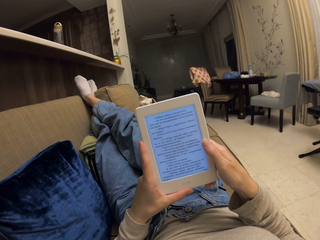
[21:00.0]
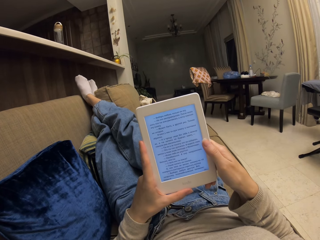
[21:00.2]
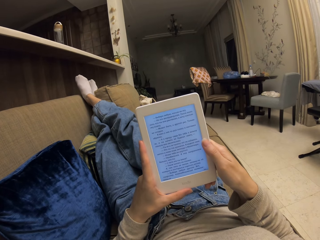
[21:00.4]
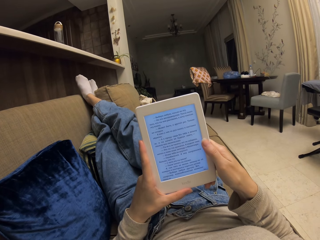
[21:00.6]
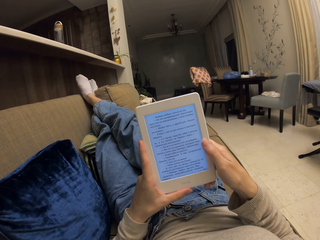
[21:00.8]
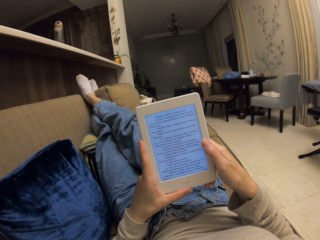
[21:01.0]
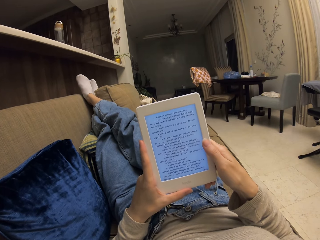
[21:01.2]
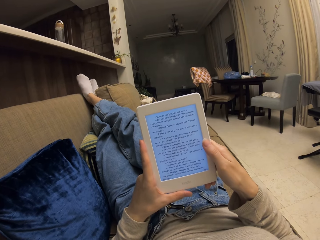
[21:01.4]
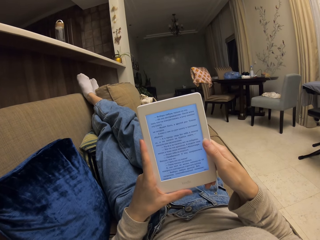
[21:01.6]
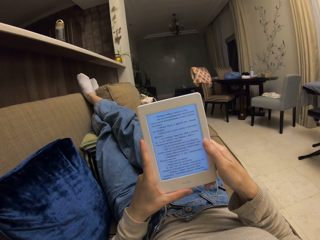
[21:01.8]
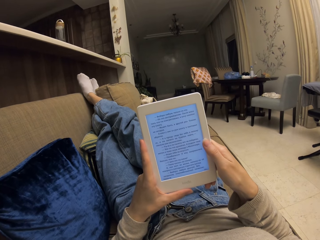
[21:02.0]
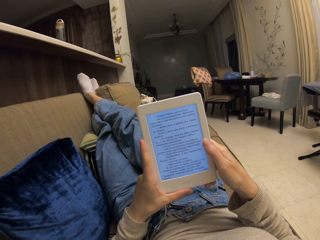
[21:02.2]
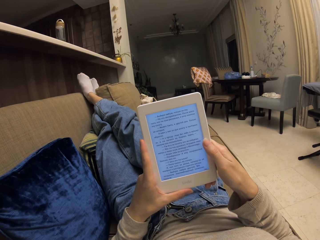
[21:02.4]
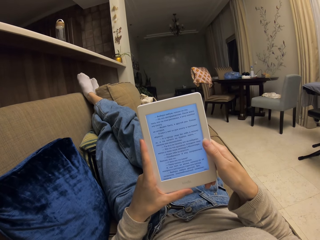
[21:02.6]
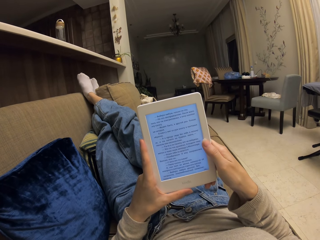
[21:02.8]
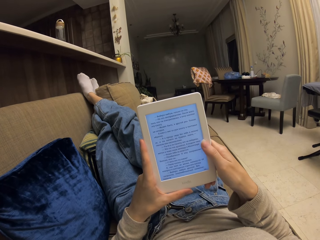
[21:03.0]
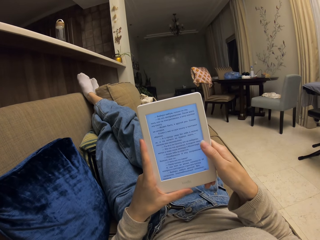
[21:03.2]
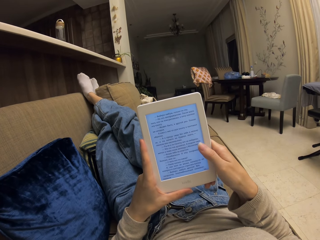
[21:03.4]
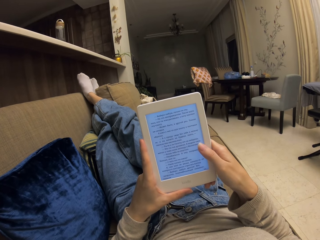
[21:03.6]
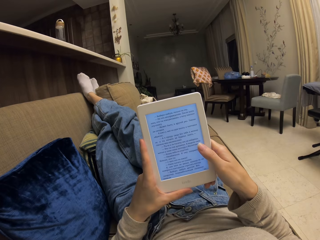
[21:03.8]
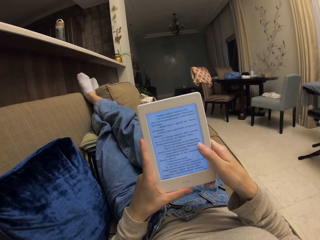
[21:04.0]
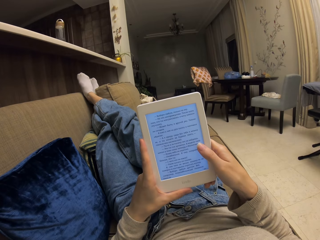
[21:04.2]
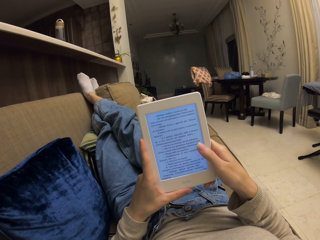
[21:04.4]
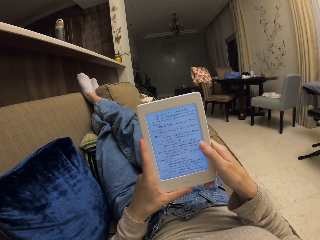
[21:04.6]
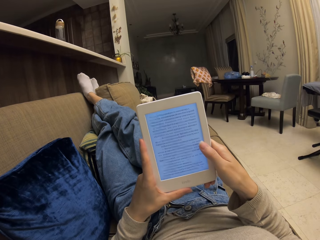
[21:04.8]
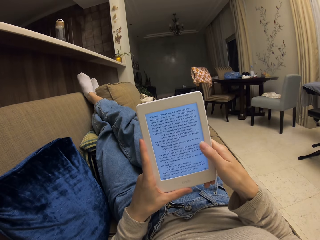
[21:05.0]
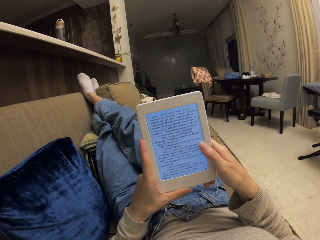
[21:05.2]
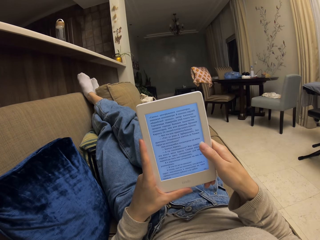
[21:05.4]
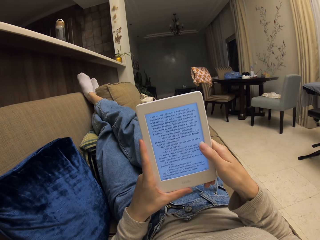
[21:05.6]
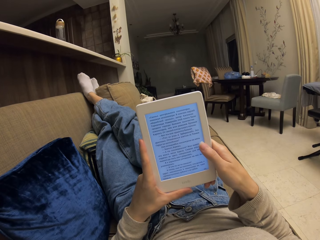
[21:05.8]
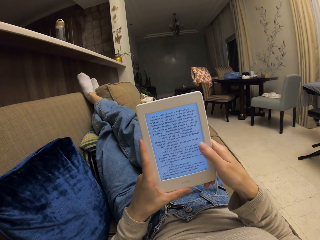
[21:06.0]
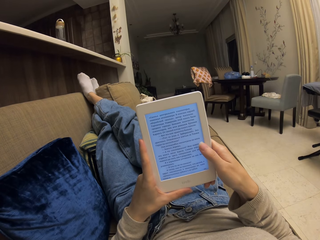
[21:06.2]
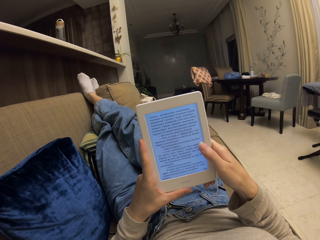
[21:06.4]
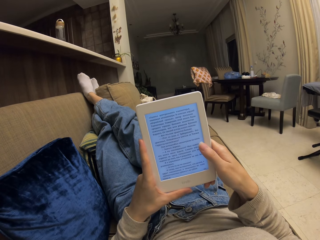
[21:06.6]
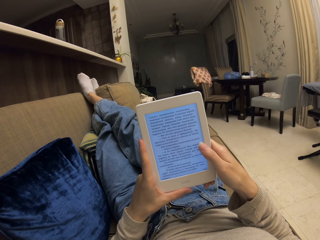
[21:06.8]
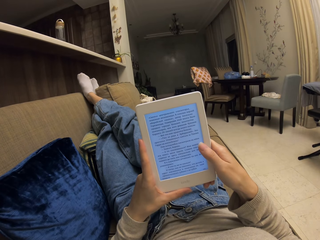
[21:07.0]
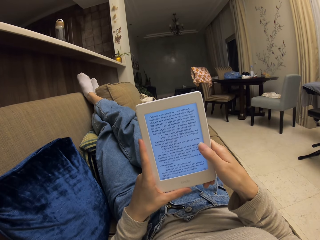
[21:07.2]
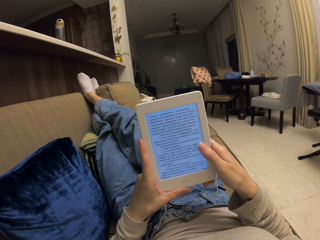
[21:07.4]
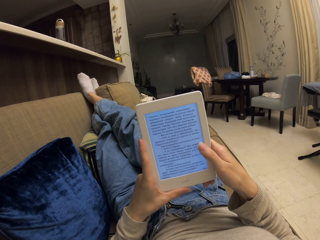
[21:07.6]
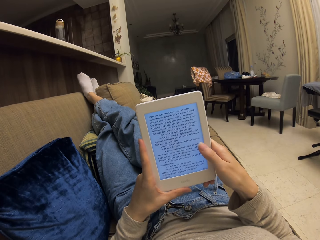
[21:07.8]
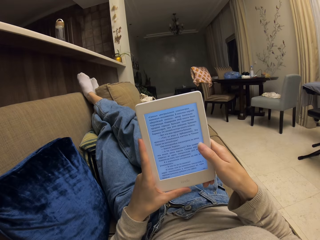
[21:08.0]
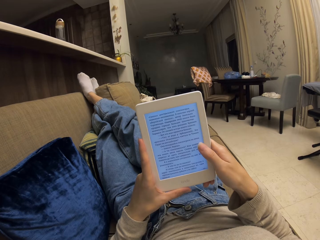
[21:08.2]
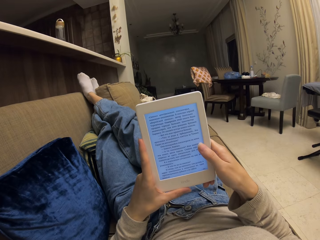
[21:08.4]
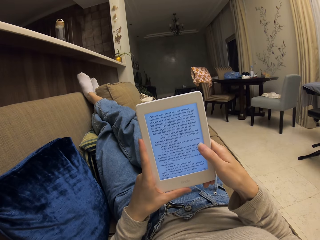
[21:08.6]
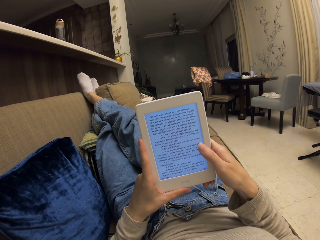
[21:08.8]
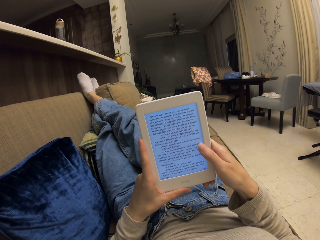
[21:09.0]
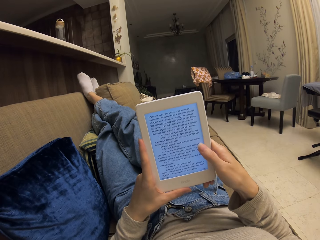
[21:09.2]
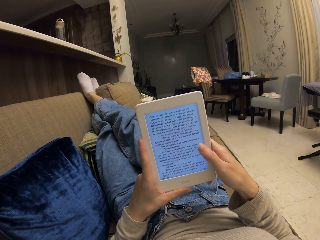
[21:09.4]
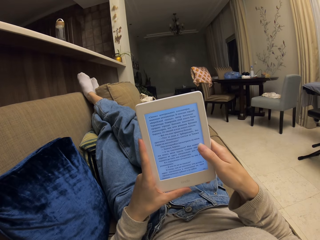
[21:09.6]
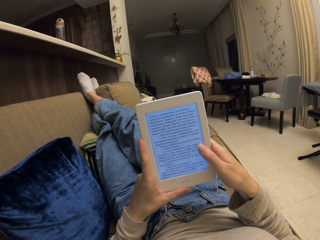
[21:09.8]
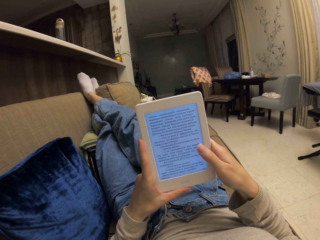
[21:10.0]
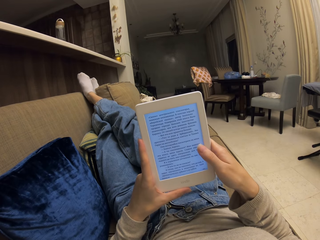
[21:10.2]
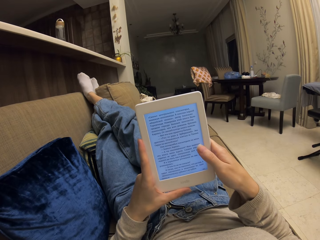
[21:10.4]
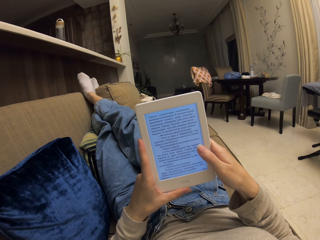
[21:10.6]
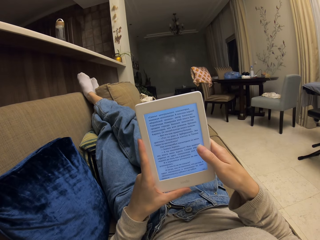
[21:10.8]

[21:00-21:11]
The camera wearer taps on the screen of the phone. They read from the phone.

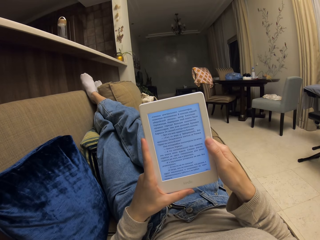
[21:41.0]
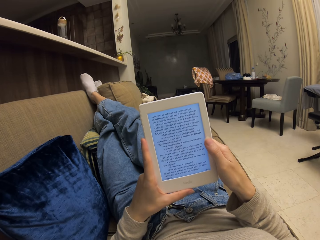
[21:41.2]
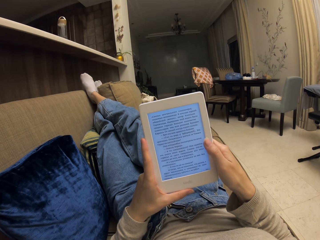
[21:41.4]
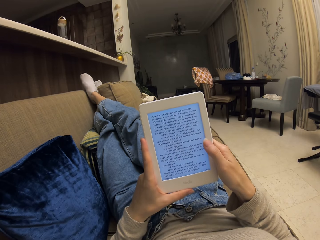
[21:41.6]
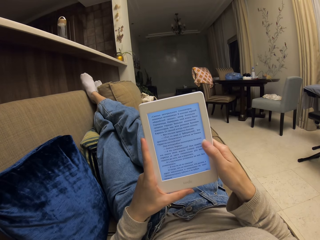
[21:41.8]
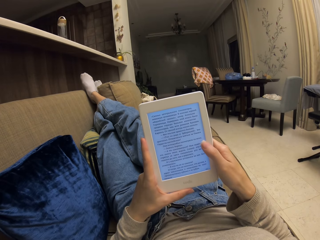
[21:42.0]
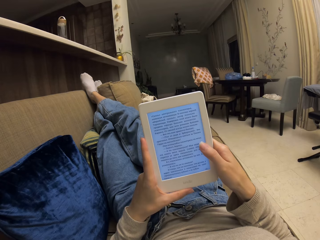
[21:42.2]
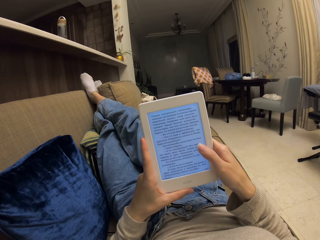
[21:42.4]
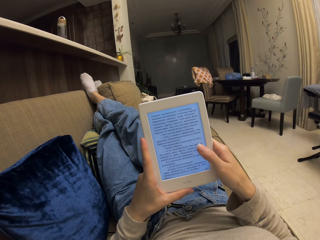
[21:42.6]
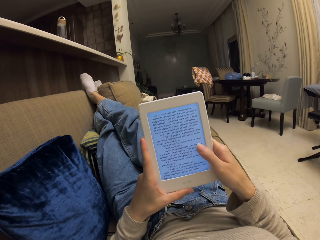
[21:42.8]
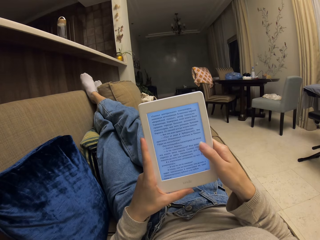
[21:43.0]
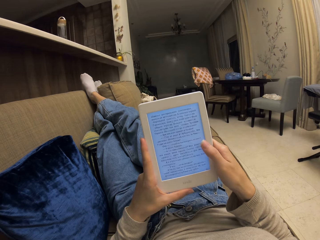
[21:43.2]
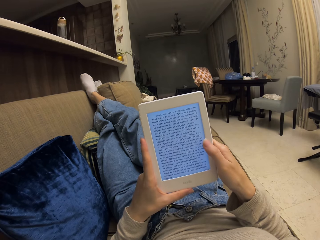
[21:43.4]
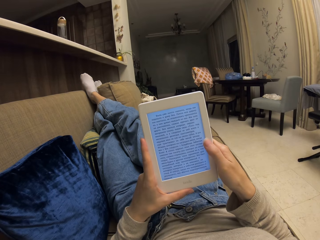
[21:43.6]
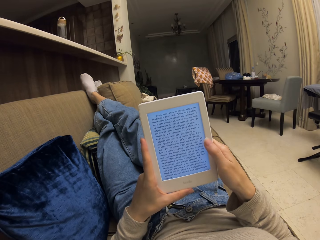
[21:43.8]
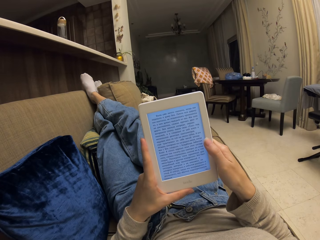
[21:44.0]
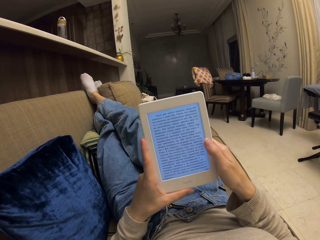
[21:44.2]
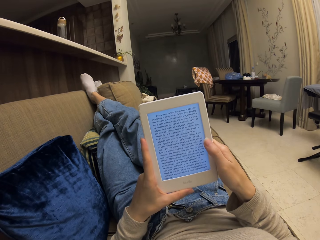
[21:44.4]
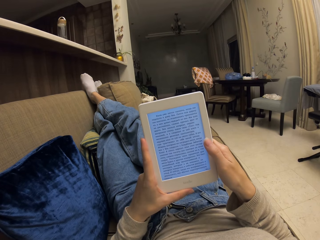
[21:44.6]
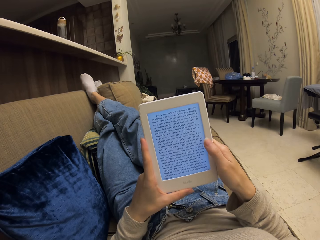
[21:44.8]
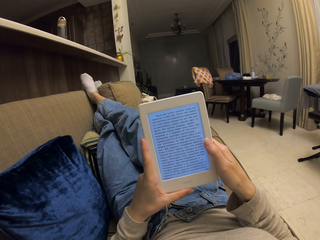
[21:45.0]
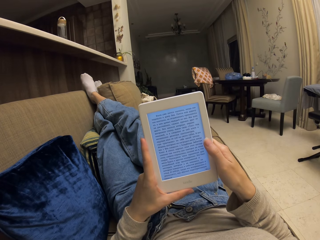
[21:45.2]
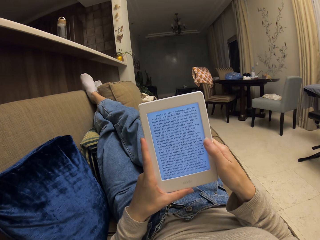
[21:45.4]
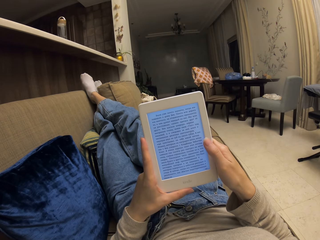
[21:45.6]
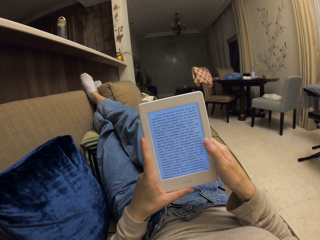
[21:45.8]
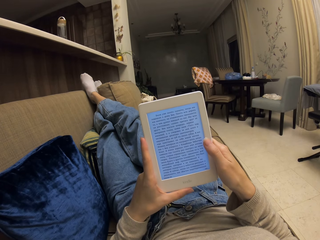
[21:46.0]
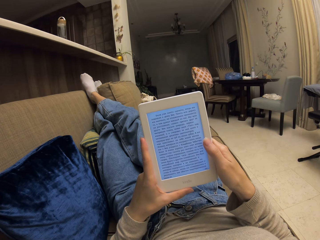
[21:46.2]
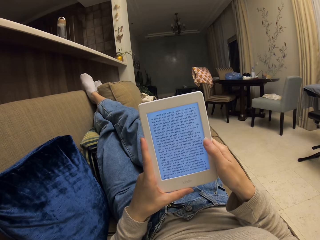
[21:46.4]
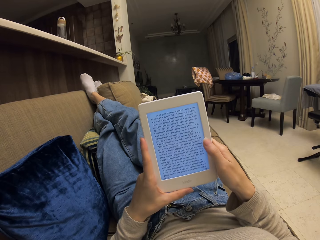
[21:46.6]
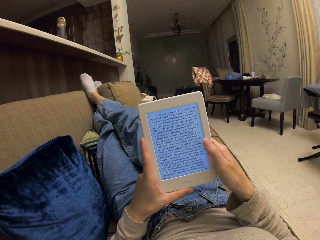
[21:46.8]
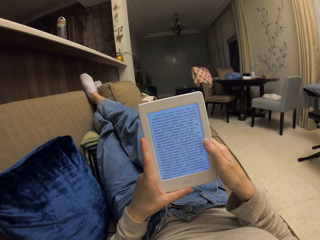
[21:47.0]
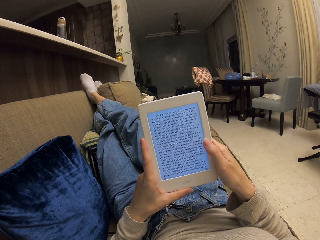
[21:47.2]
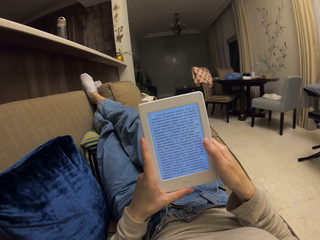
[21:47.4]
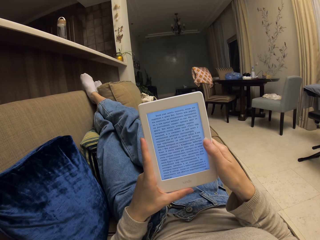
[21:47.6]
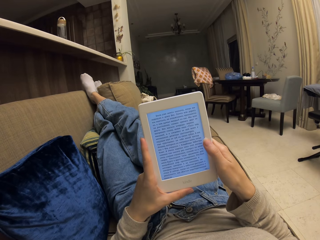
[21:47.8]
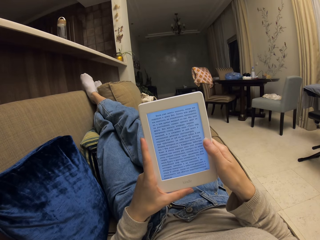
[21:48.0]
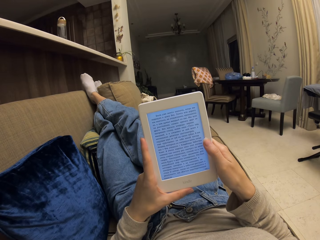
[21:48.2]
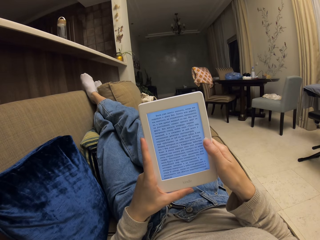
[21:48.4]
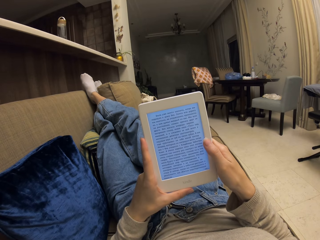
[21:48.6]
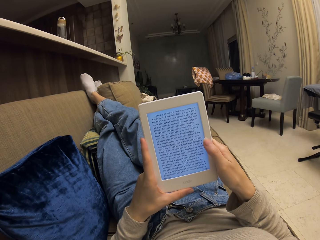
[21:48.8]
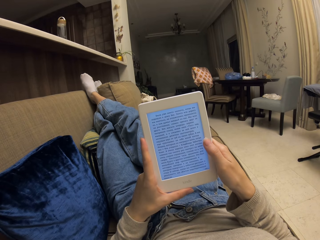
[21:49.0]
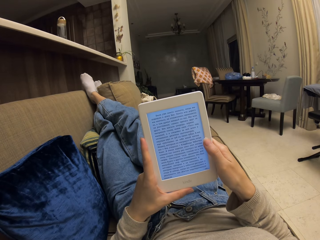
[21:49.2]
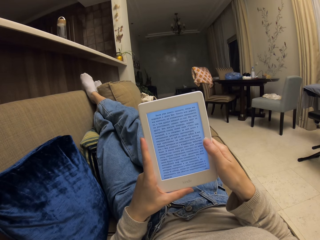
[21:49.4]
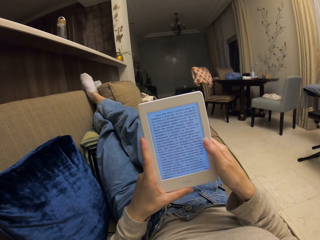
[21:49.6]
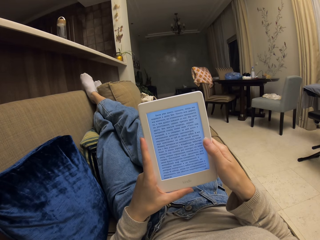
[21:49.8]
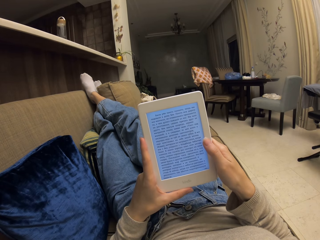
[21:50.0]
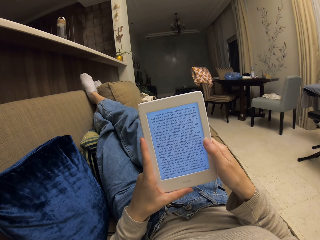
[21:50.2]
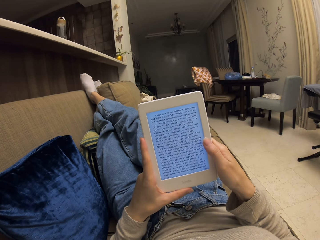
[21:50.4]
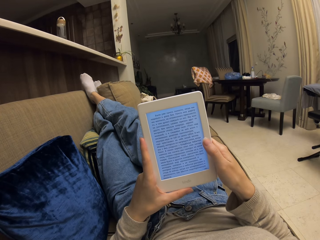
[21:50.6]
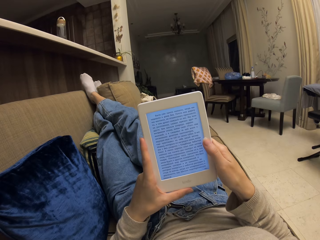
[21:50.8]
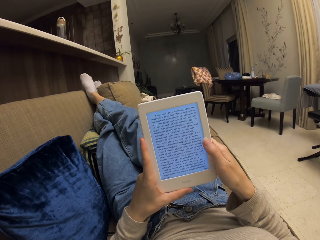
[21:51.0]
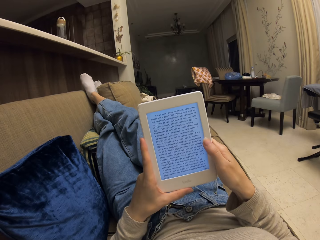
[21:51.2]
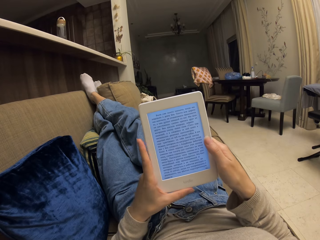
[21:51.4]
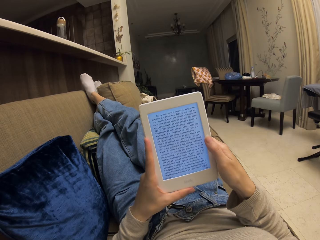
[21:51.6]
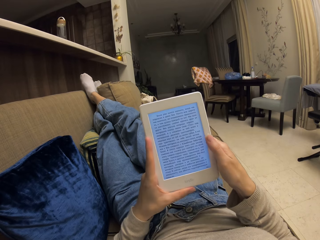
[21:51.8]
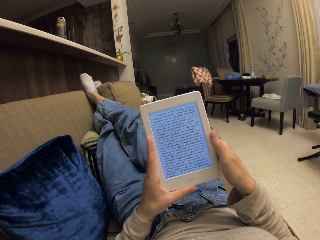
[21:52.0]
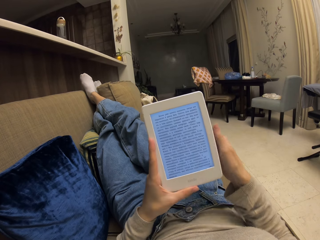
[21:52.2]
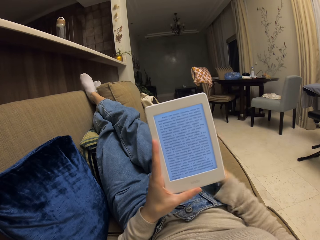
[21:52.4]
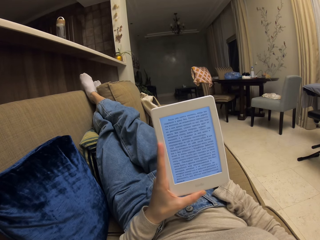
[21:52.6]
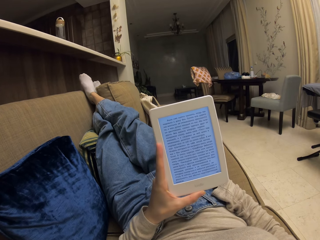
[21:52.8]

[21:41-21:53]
The camera wearer taps on the screen of the phone. They read from the phone. They put the right hand on the lap.
